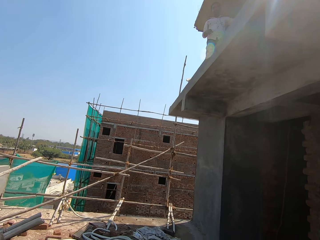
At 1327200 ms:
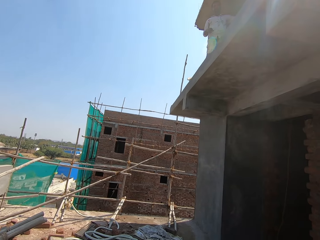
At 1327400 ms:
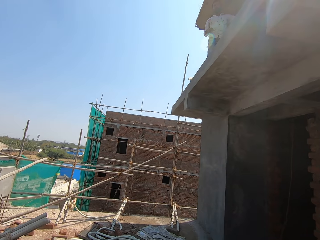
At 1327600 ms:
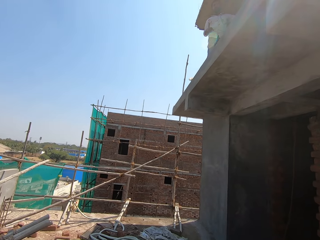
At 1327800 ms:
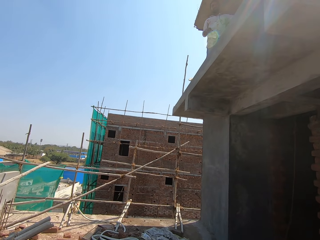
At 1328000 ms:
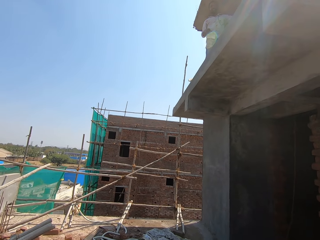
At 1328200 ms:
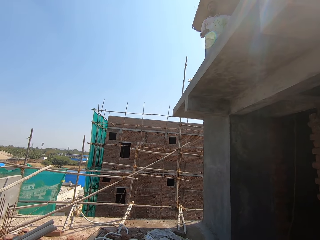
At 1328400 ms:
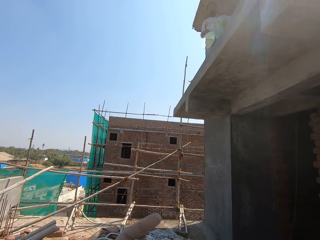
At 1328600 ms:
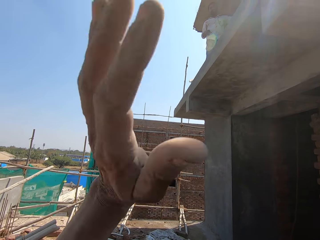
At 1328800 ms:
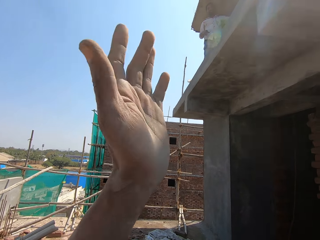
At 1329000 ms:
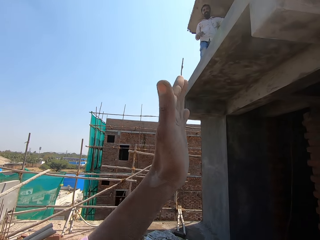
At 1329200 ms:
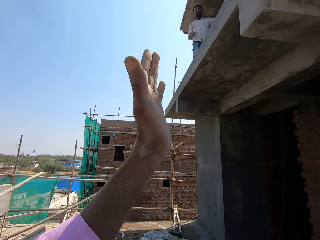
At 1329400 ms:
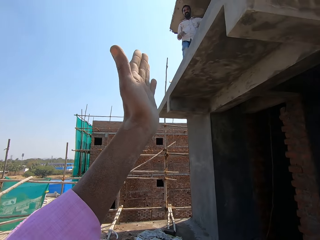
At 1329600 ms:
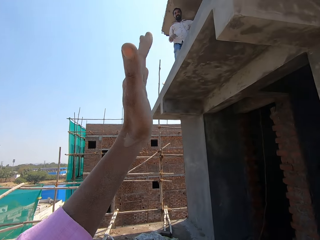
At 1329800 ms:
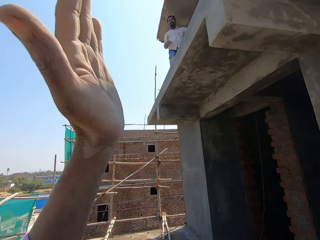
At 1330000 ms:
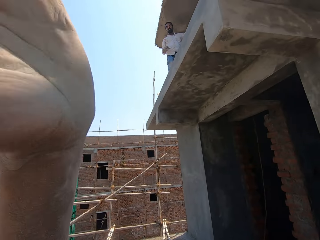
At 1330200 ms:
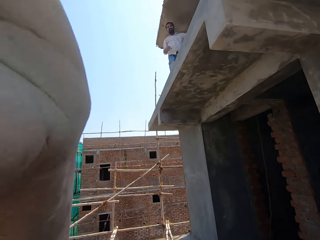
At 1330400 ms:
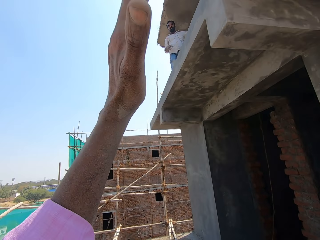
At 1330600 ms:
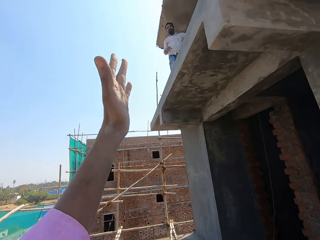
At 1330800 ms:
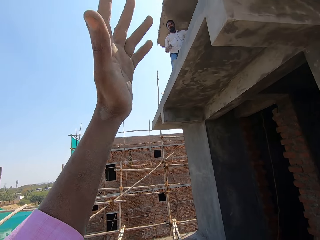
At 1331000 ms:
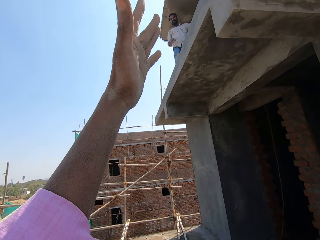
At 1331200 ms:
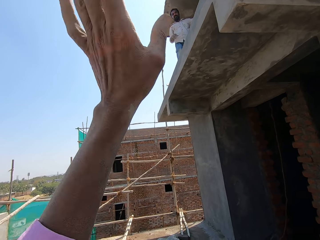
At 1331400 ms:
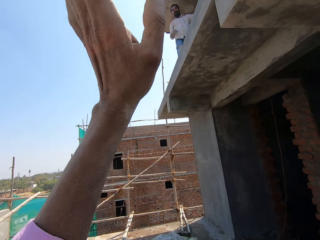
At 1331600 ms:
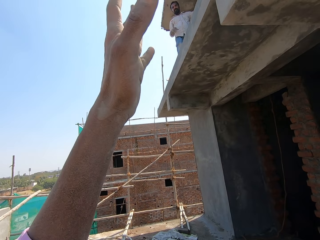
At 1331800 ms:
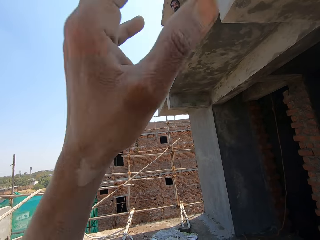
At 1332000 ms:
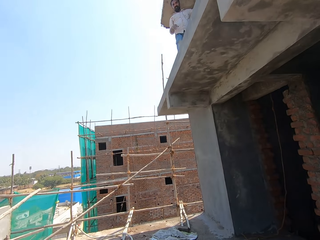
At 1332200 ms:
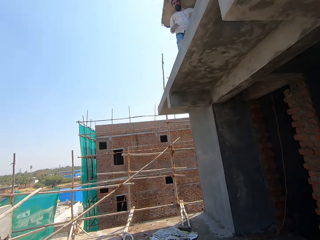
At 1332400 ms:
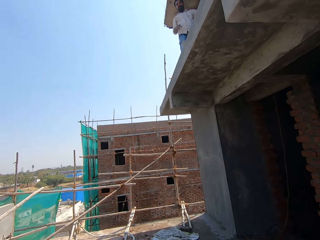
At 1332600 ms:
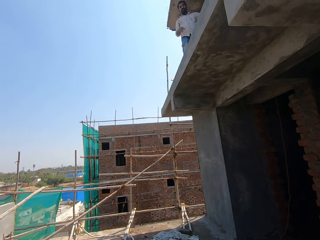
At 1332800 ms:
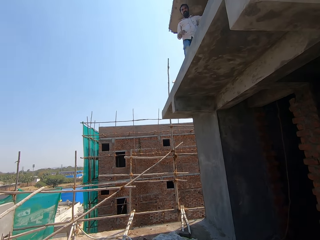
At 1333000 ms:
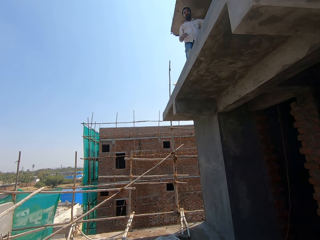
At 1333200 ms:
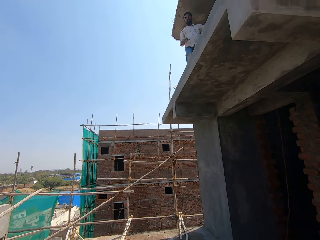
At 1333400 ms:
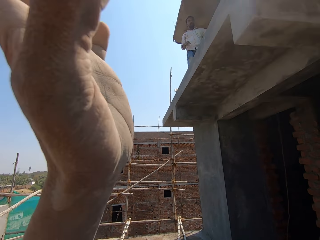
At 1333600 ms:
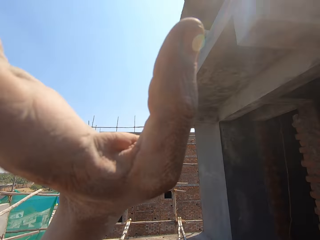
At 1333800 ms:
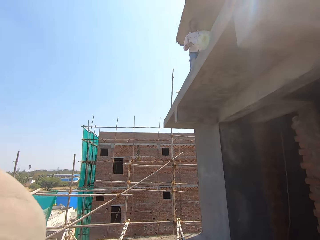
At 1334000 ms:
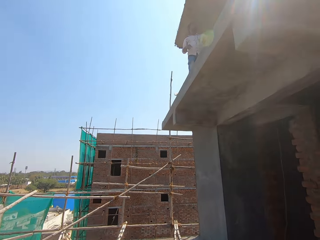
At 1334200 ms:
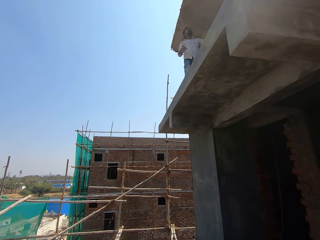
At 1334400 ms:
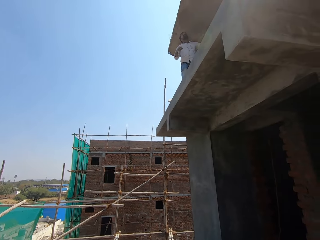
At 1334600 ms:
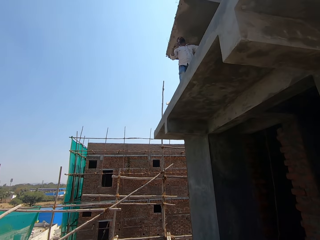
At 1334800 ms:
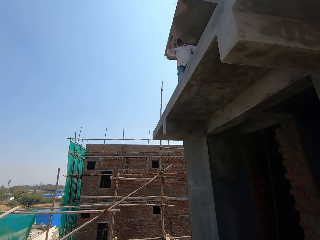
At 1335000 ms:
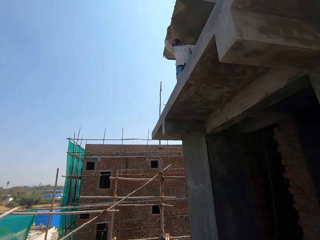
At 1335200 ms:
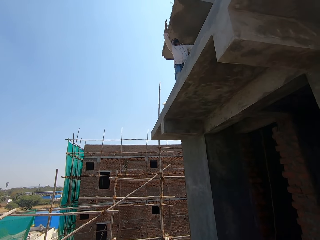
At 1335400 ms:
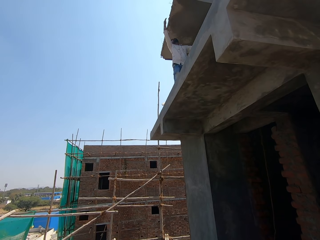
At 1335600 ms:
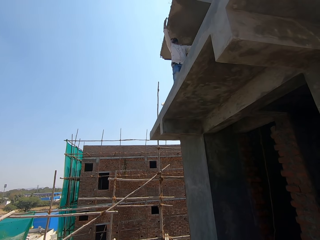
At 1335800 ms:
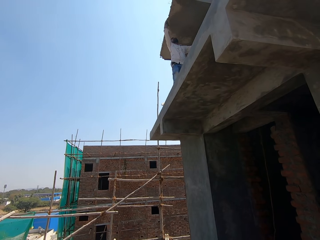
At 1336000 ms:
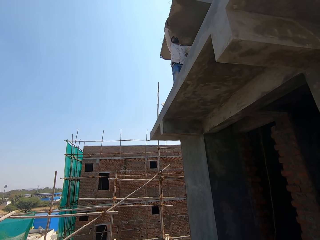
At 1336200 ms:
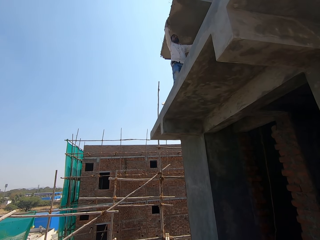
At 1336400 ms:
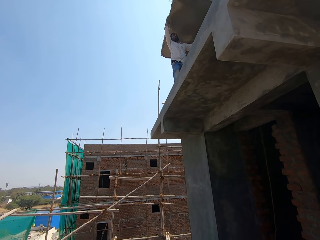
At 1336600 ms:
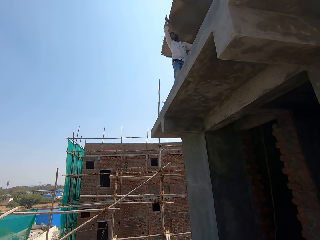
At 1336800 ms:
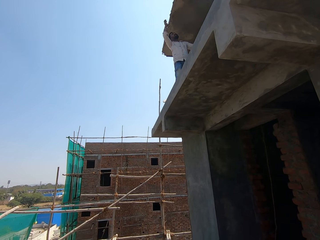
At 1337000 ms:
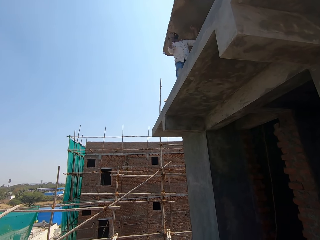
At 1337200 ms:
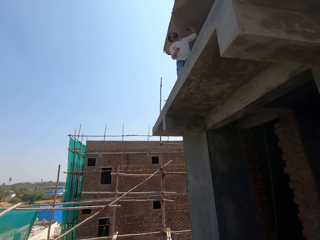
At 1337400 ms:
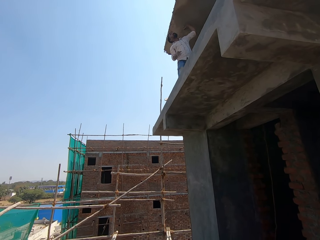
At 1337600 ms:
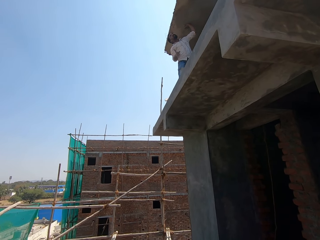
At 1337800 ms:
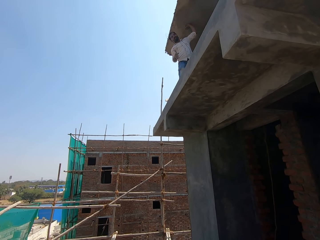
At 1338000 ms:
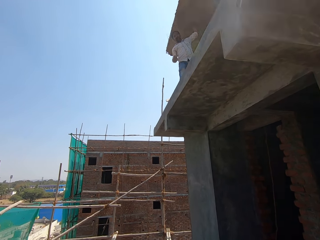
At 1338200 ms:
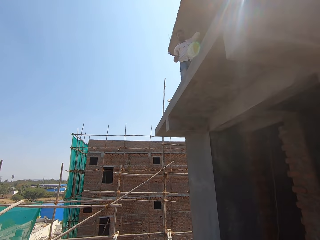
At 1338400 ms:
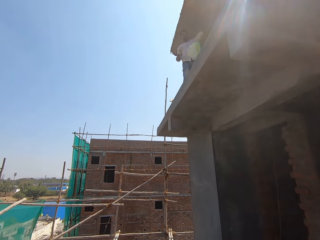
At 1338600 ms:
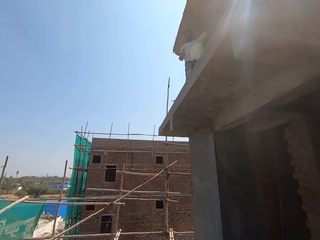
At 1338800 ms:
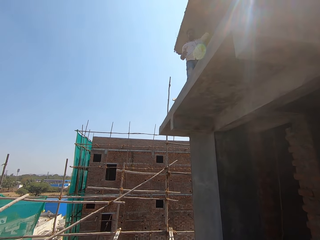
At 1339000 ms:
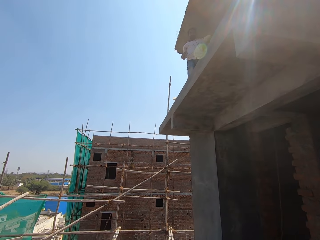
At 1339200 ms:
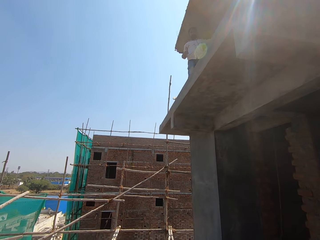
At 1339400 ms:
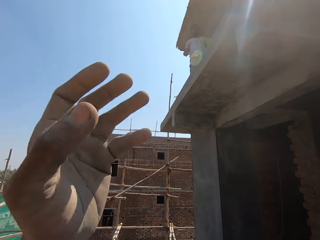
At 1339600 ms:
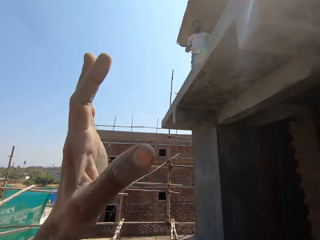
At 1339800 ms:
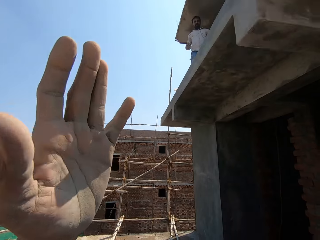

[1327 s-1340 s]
The camera wearer shows hand gestures. A person touches the ceiling.

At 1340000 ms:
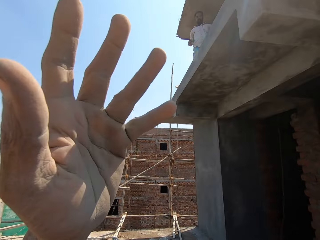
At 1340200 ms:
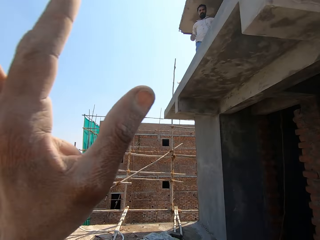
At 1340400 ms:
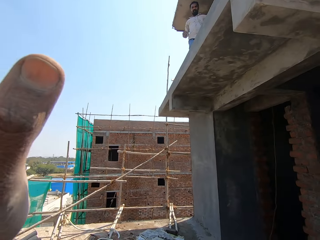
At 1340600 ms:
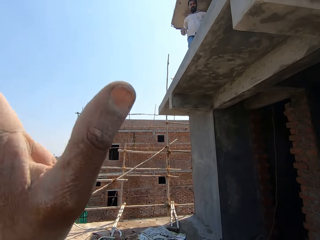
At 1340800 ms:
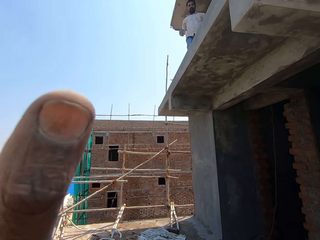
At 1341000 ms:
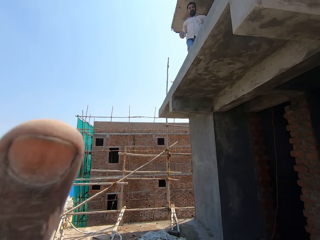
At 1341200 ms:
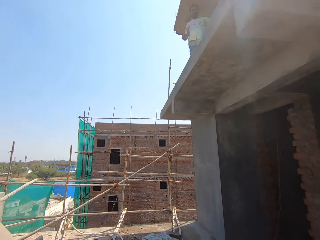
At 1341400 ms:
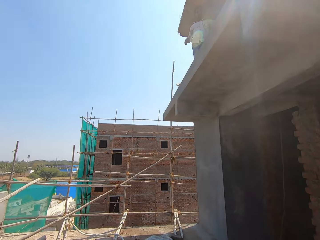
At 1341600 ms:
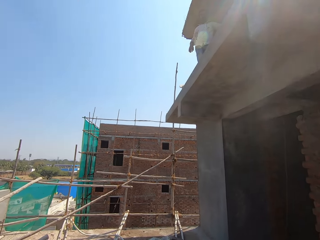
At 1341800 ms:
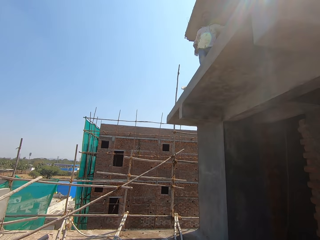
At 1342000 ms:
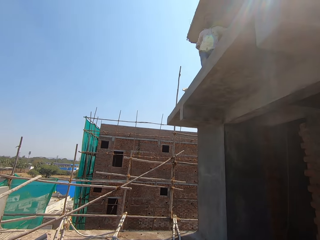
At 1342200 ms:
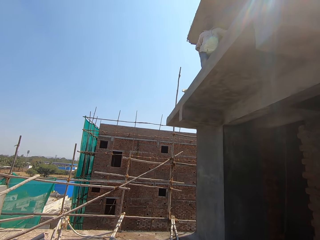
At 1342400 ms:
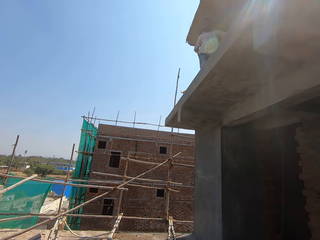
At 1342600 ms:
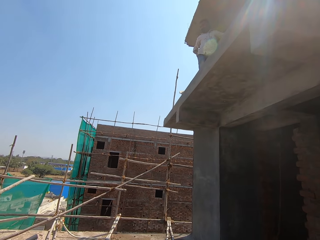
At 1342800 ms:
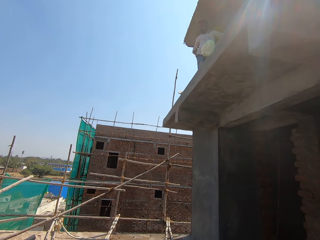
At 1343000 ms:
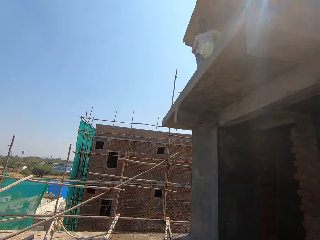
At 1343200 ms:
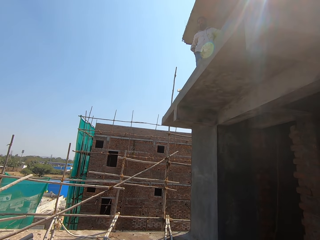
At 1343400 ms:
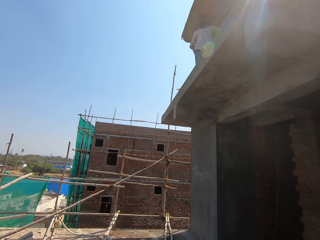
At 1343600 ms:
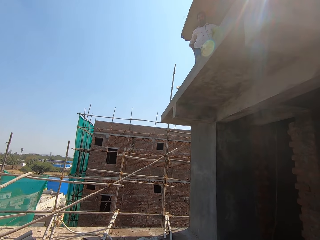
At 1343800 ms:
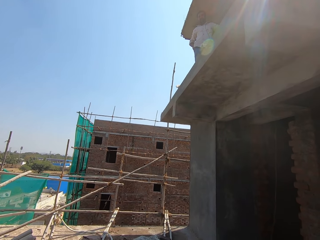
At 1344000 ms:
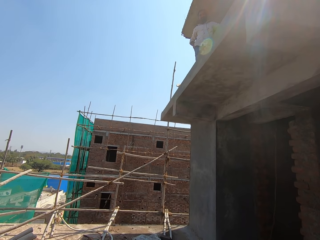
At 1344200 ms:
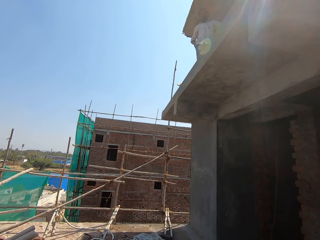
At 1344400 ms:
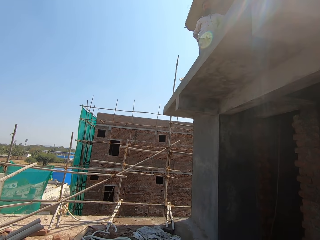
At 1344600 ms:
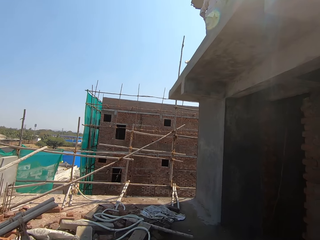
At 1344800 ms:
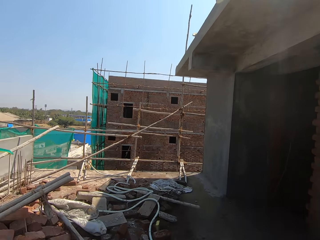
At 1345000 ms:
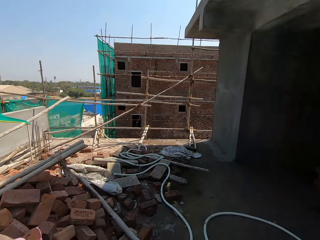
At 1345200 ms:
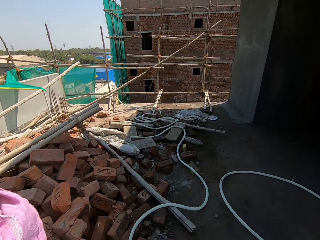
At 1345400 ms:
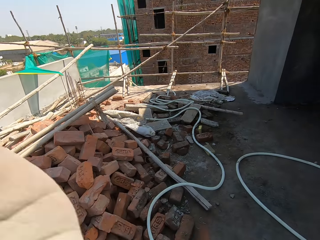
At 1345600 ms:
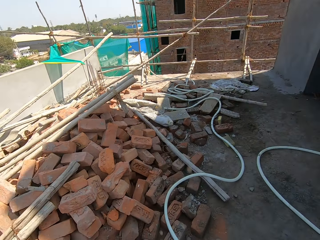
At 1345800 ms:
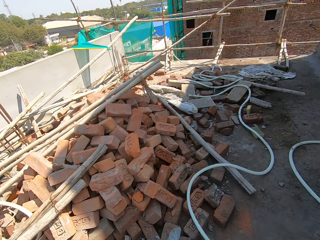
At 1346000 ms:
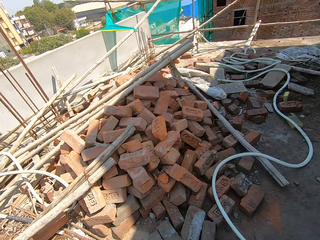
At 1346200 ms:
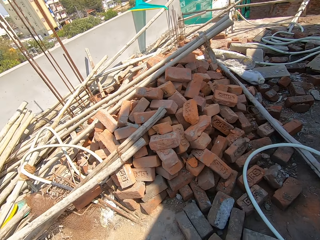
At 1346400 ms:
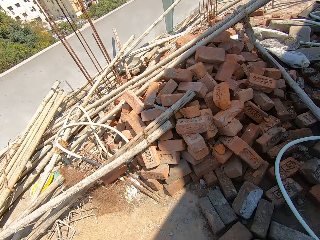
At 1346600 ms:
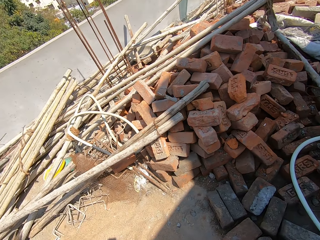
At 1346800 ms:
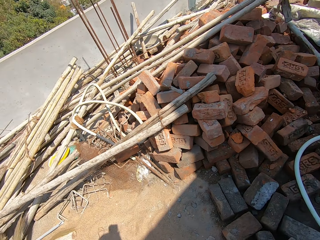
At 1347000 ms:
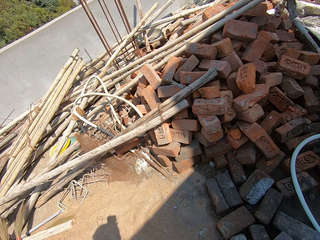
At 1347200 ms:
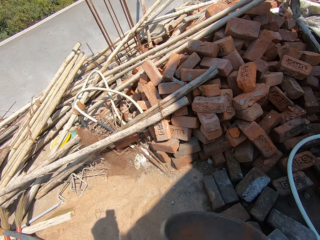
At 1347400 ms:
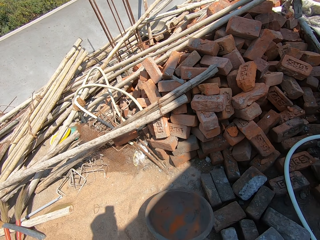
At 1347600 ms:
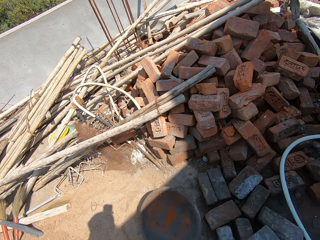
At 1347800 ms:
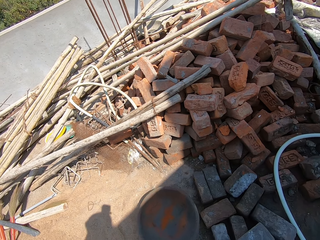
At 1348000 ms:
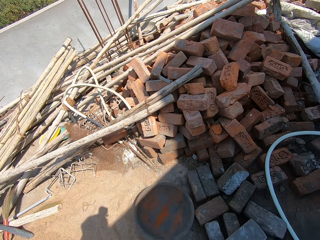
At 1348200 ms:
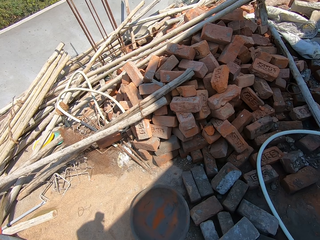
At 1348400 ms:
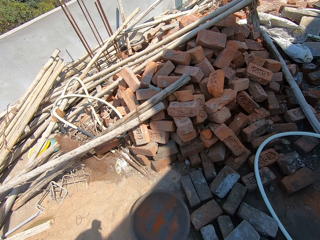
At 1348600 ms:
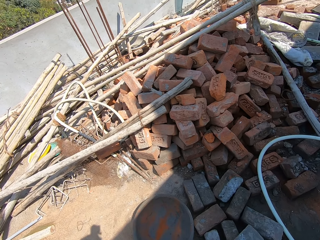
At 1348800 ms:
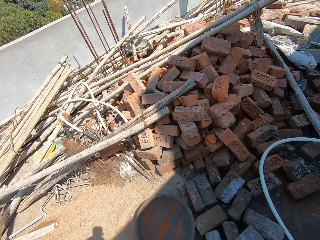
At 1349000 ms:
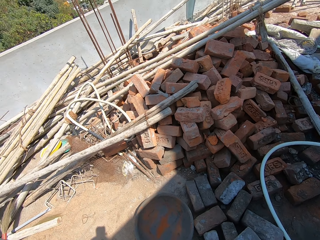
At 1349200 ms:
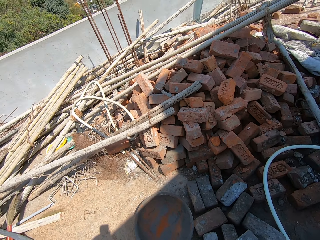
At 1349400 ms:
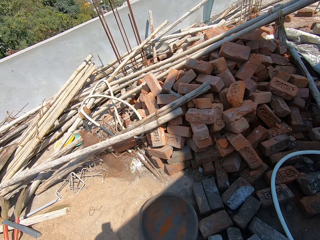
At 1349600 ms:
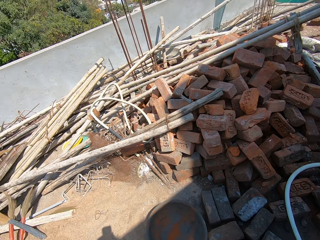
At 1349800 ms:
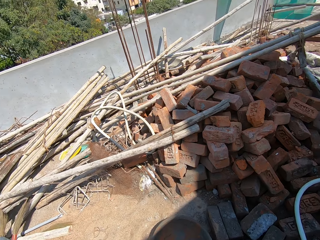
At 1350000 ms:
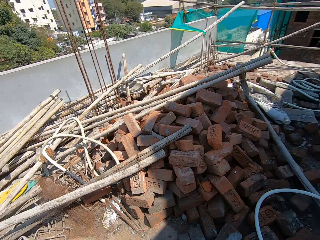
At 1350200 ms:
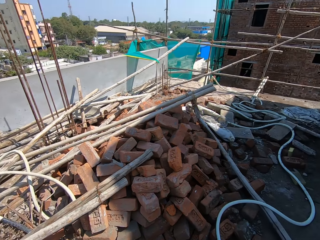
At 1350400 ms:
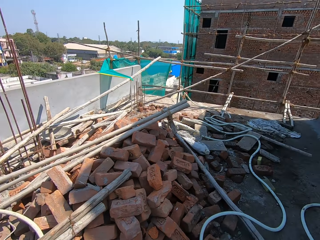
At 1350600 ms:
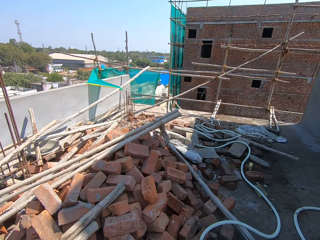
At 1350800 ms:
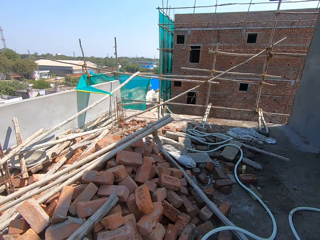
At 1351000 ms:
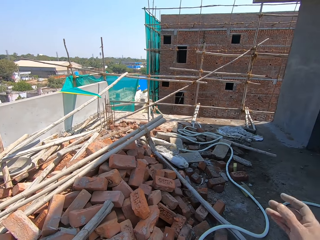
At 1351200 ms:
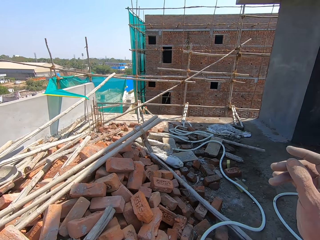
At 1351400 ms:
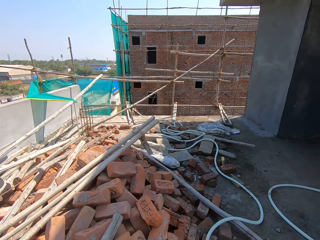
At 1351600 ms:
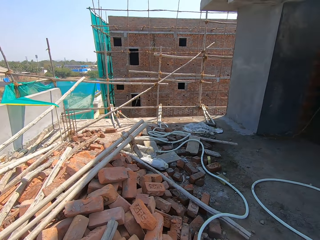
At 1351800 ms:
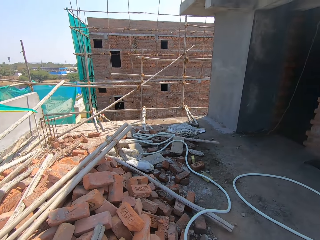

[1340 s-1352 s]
The camera wearer shows hand gestures. They look around the building. They drop a brick tray on the ground. They look around the building.
